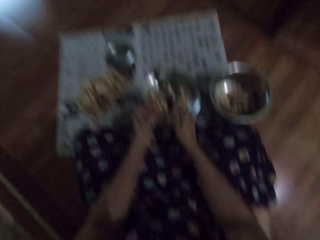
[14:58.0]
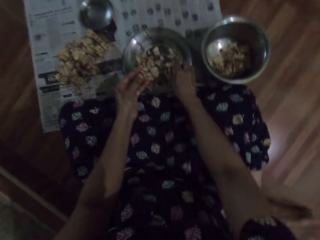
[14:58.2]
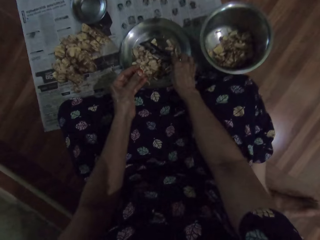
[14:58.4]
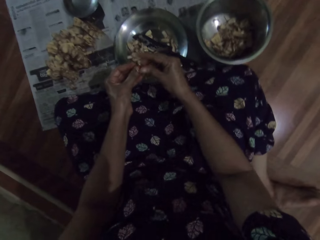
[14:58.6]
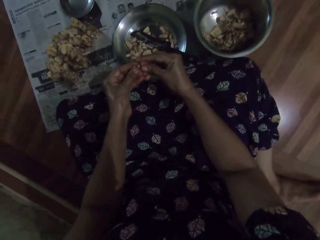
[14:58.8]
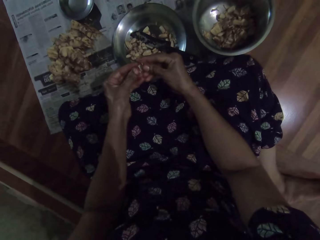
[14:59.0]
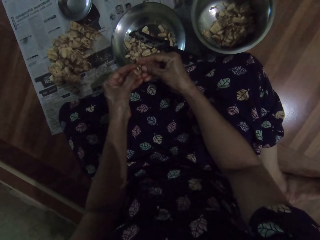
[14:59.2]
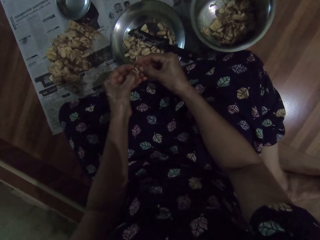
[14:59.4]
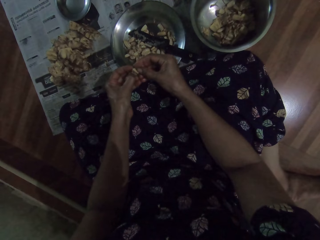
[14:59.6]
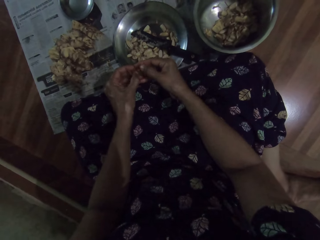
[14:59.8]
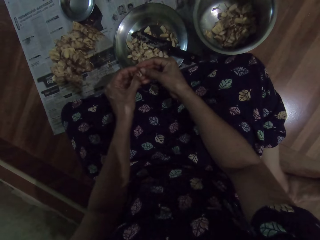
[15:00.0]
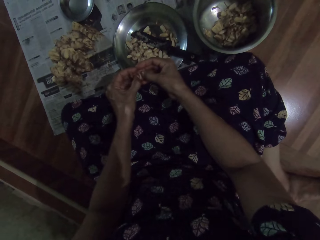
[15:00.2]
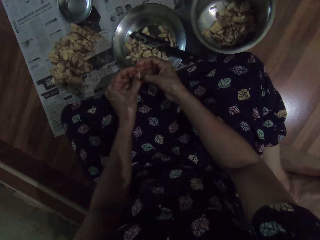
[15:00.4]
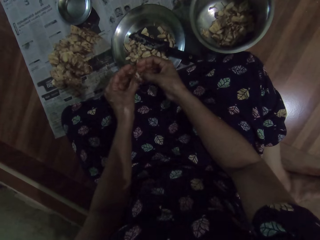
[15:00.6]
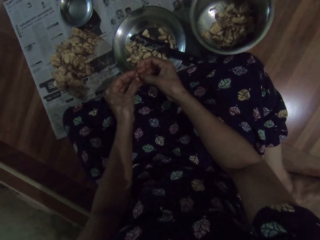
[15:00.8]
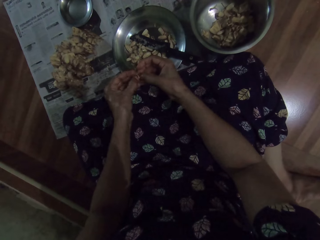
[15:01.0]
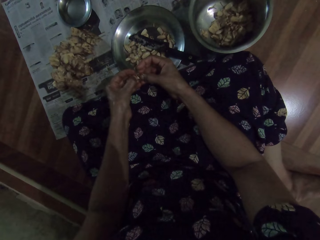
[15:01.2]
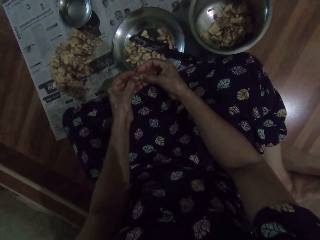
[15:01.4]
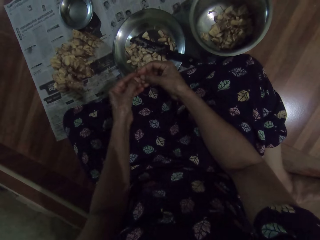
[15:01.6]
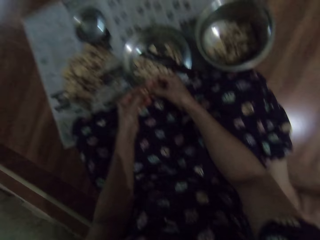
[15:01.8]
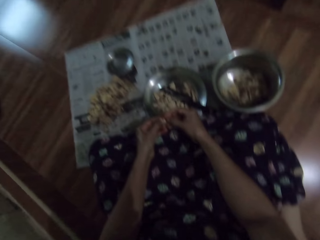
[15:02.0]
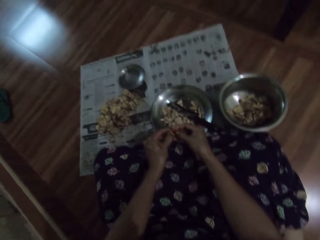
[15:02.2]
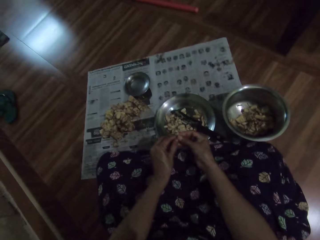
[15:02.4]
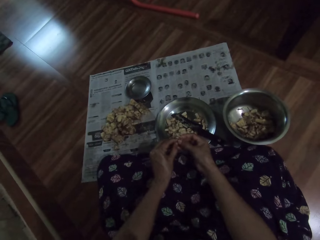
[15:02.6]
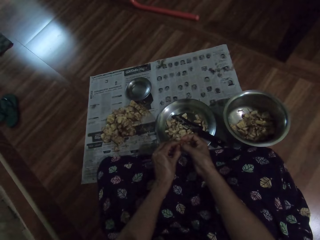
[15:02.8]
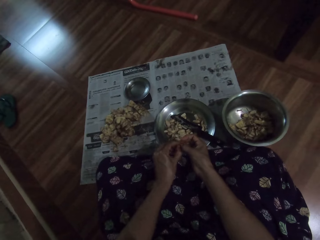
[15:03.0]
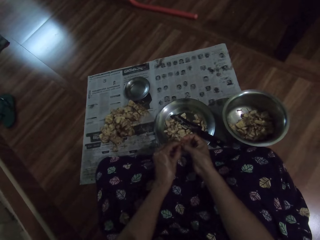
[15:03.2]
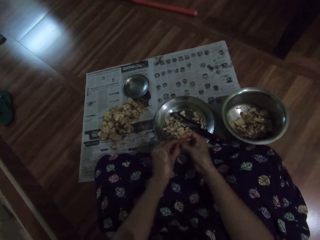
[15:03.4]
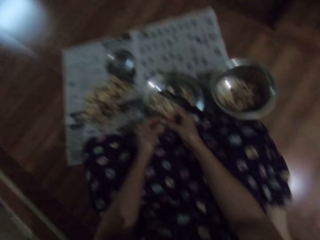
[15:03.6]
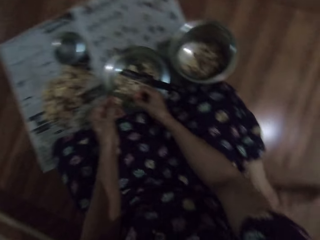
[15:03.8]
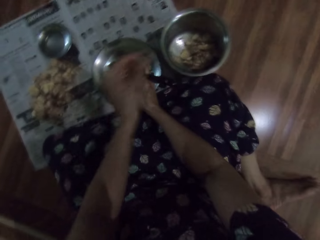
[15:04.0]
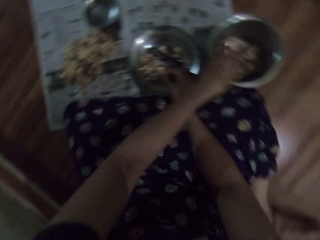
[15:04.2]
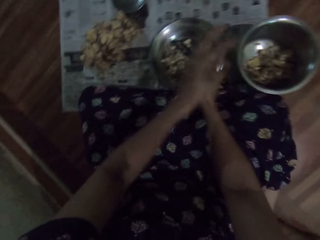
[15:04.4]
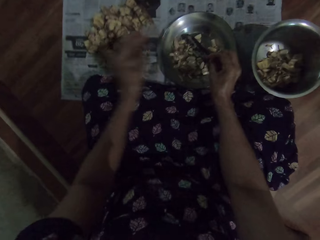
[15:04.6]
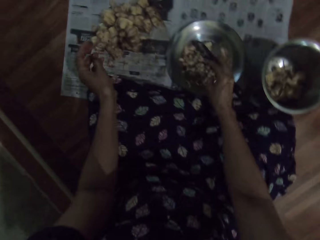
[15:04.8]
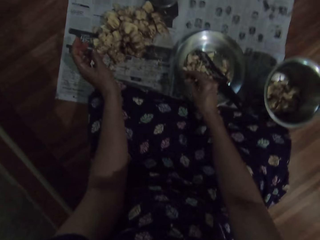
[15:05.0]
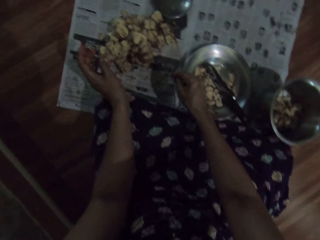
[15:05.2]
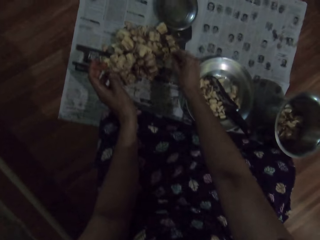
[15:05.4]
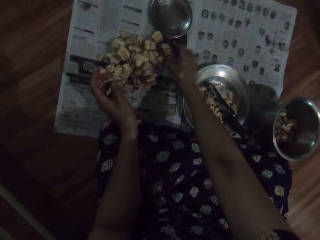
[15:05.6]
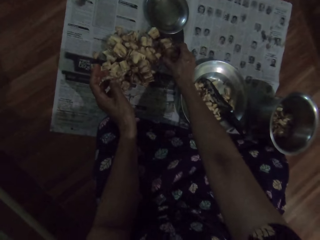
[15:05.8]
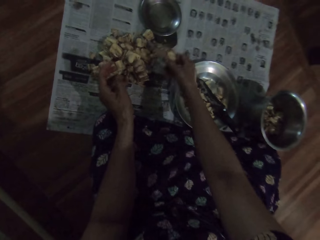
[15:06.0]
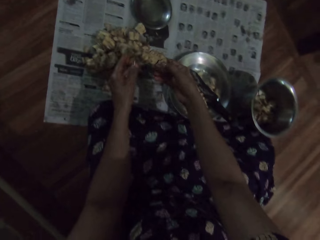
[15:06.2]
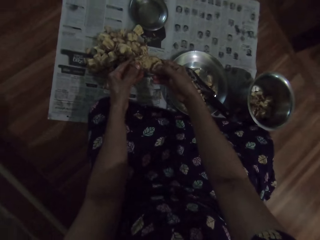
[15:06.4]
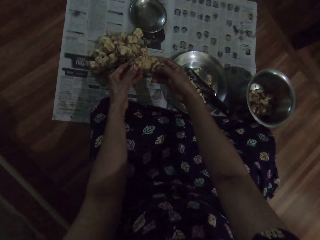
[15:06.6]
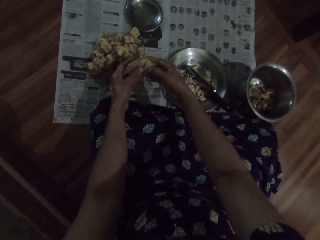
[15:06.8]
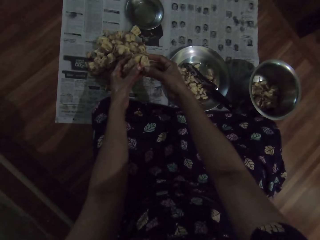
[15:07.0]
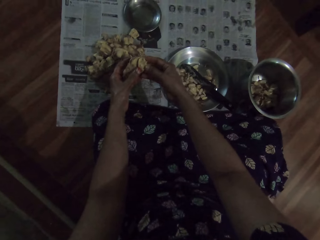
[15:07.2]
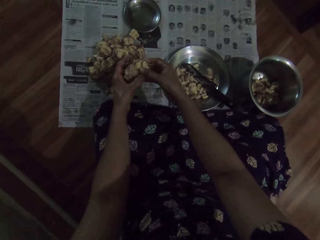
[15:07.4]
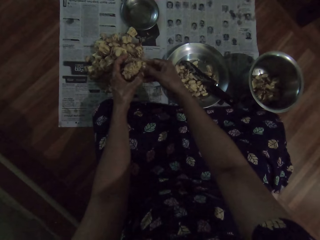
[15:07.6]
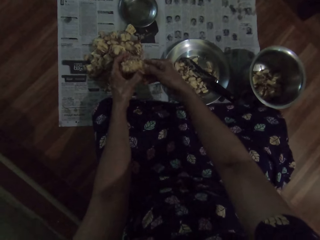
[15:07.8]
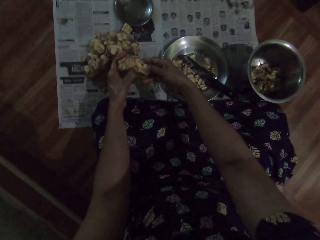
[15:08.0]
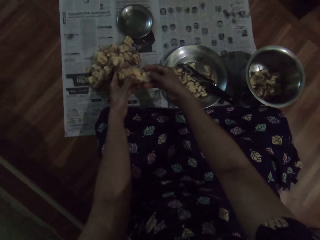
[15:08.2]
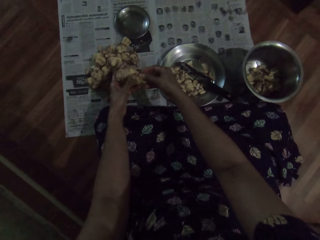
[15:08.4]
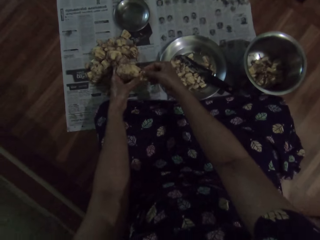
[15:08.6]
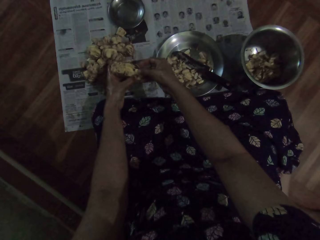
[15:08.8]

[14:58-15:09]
The camera wearer drops the knife in the plate on the floor with her right hand. She peels the jack fruit with both hands. She drops the peel in the bowl on the floor with her left hand. She drops the jack fruit in the plate on the floor with her right hand. She picks the jack fruit from the floor with her right hand. She breaks the jack fruit with both hands.

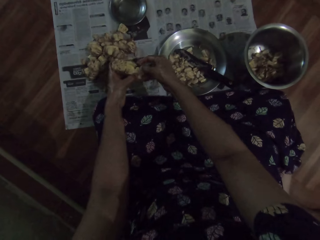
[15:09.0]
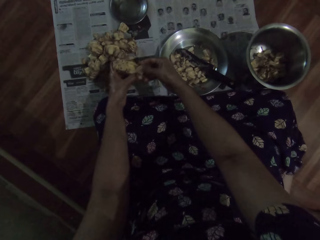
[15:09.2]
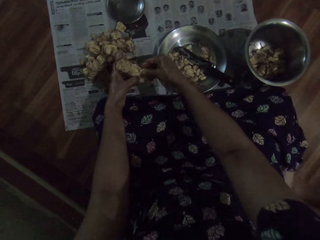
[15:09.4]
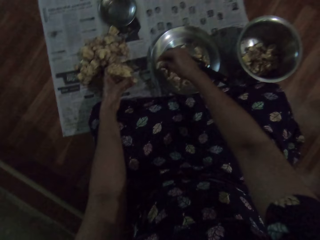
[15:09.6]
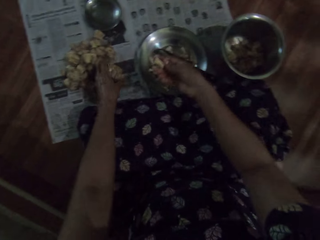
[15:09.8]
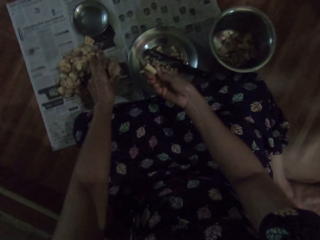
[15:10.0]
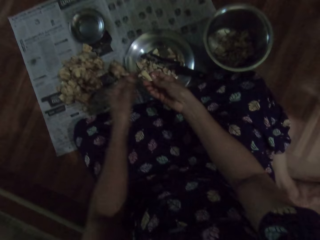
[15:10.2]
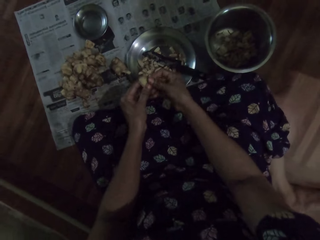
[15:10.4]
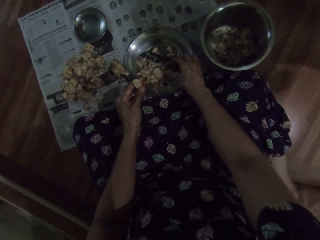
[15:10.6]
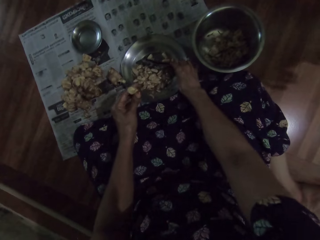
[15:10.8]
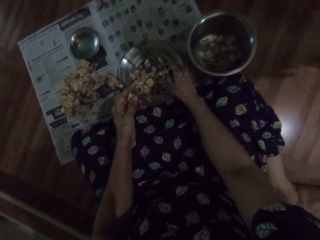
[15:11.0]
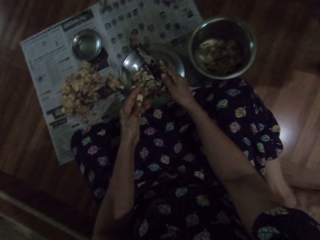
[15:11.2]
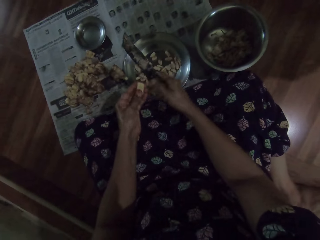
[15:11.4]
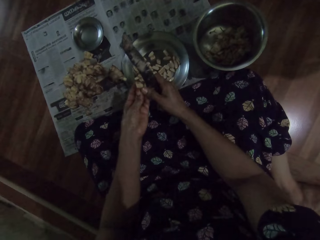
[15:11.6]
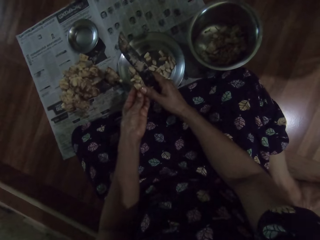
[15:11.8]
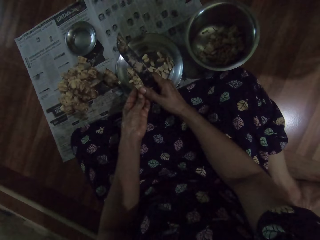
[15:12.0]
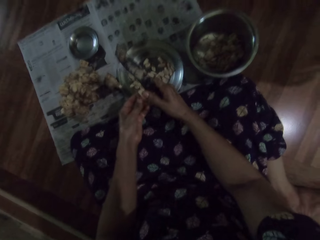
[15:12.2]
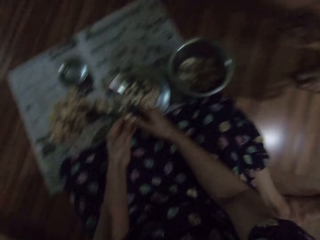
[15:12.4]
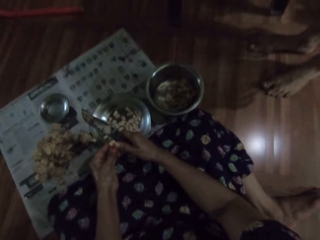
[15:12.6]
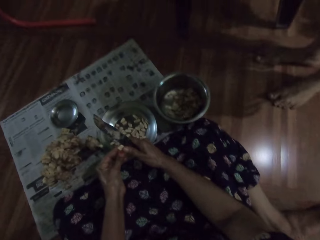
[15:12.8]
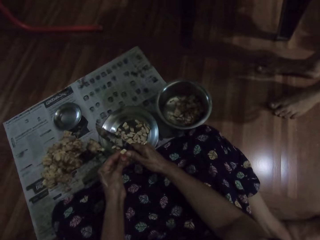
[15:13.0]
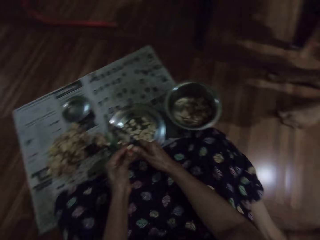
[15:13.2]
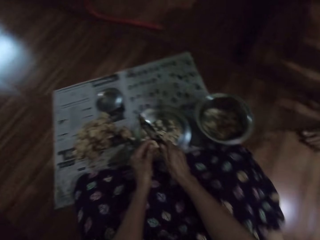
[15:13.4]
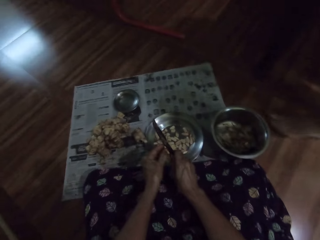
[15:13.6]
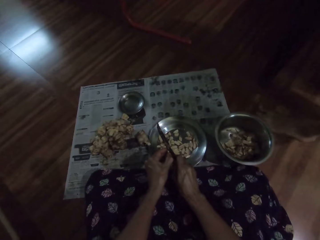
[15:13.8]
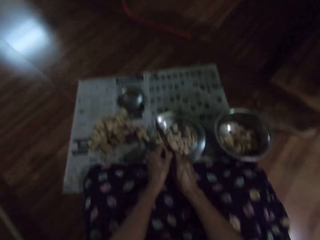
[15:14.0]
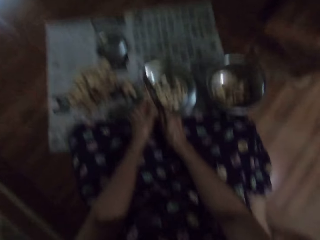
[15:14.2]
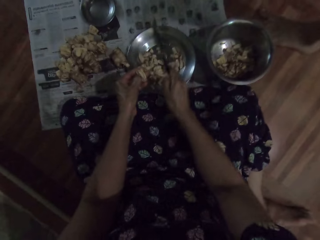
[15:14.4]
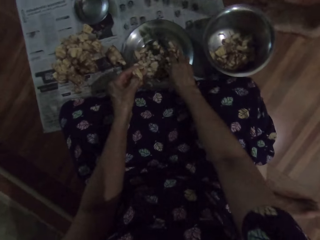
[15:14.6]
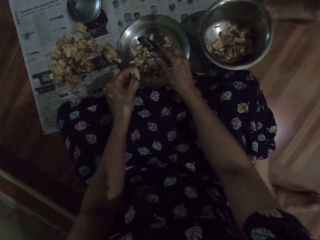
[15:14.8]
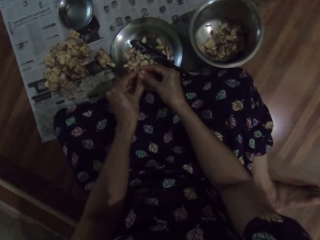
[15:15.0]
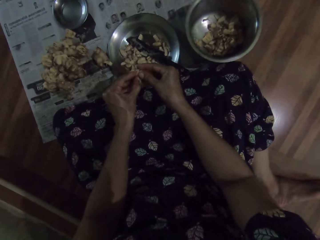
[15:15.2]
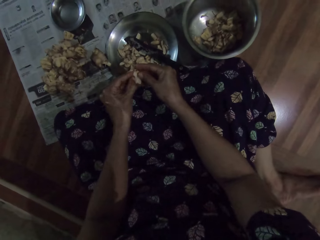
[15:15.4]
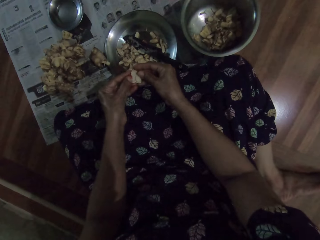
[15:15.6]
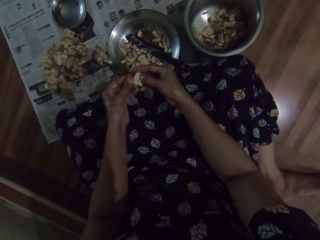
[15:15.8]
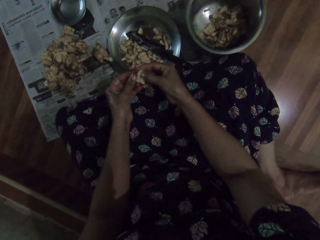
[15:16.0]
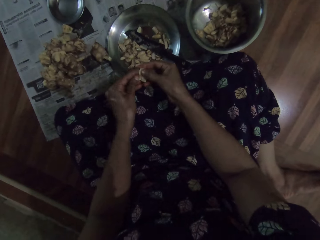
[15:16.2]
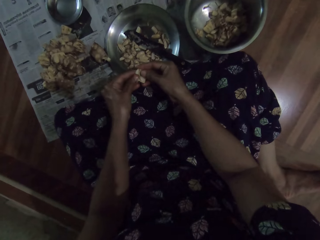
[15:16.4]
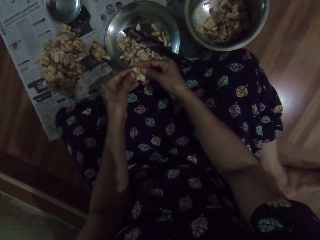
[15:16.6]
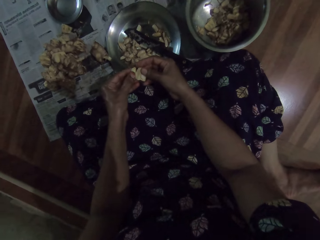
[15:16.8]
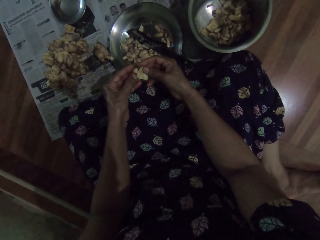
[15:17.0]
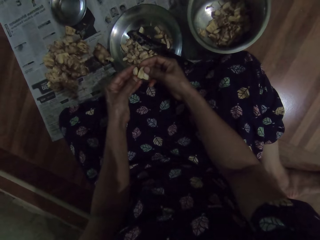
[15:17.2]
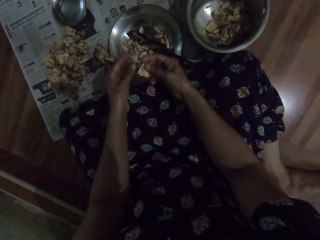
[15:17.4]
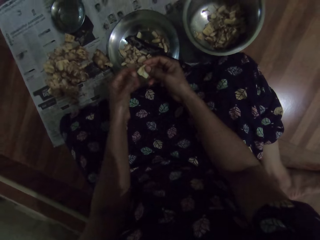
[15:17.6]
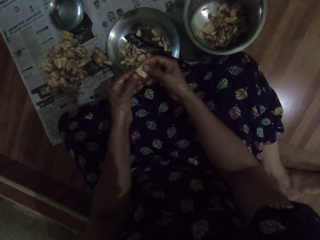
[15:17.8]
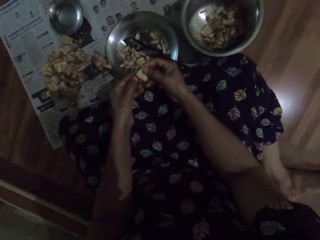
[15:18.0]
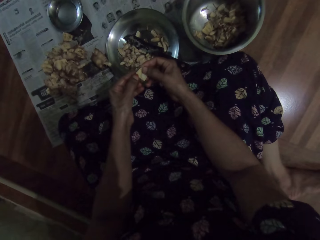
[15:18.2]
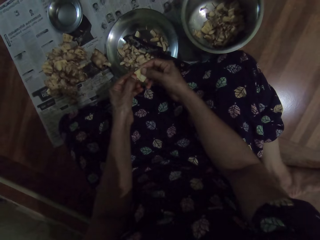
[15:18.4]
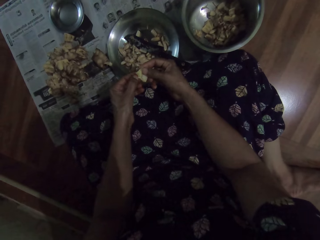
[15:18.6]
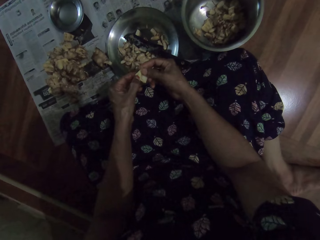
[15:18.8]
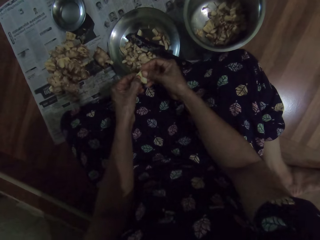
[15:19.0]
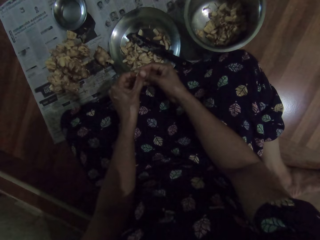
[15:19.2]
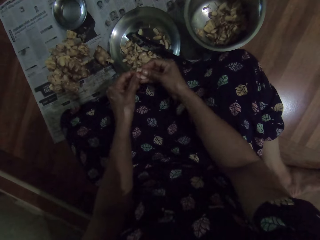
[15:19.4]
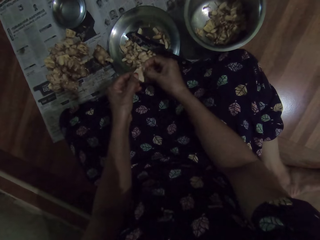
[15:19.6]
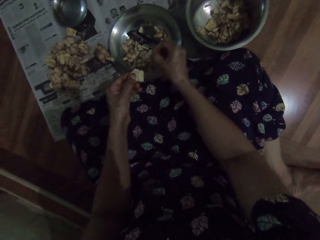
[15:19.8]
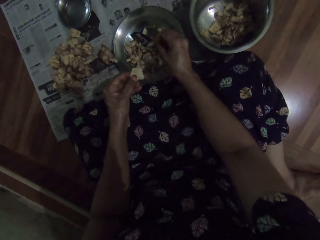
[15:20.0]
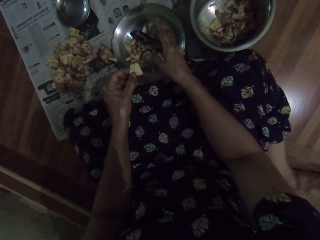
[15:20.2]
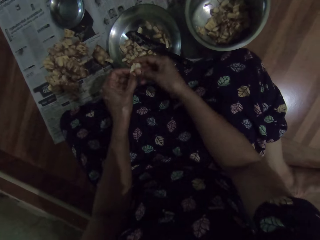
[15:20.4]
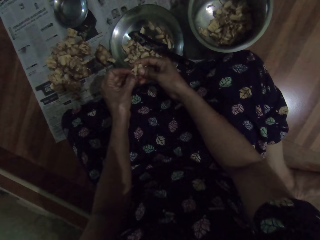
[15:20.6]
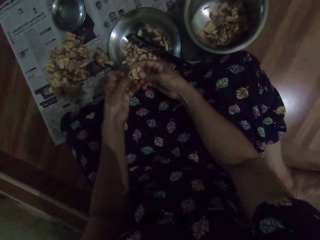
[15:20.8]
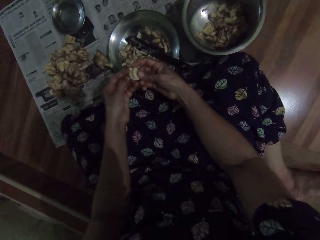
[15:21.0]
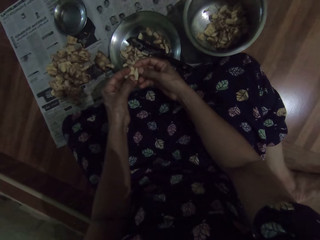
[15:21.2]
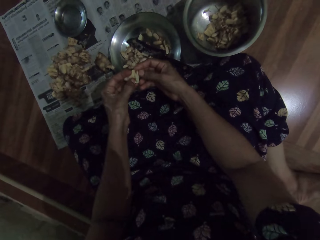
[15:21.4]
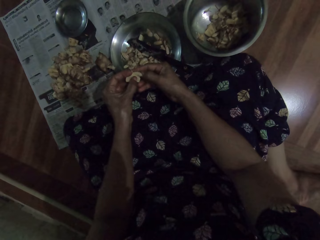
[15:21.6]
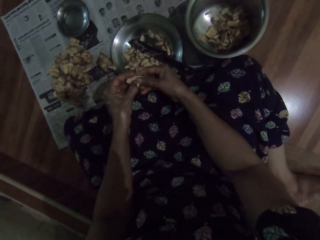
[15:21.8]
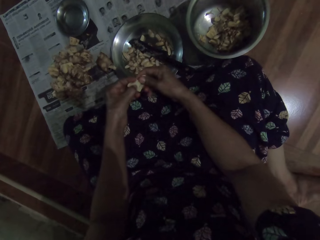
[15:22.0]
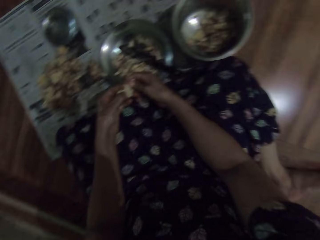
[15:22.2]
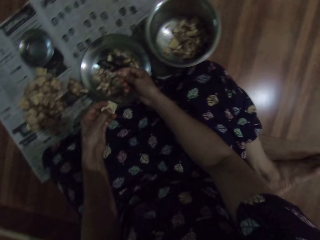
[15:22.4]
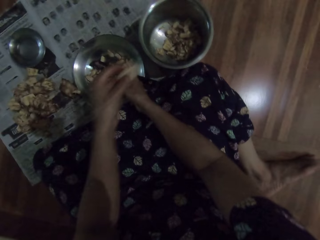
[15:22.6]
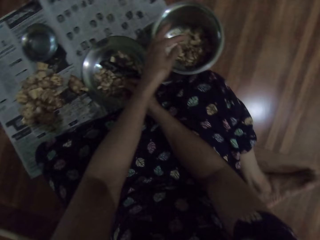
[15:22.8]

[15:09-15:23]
The camera wearer peels the cashew nuts. She drops the jack fruit on the floor with her left hand. She passes the jack fruit from her right hand to her left hand. She peels the cashew nuts. She picks the knife from the plate on the floor with her right hand. She cuts the jack fruit in her left hand with the knife in her right hand. She peels the cashew nuts. She drops the knife in the plate on the floor with her right hand. She breaks the jack fruit with both hands. She peels the cashew nuts. She drops the jack fruit in the plate on the floor with her left hand. She drops the jack fruit in the plate on the floor with her right hand. She peels the jack fruit with both hands.
